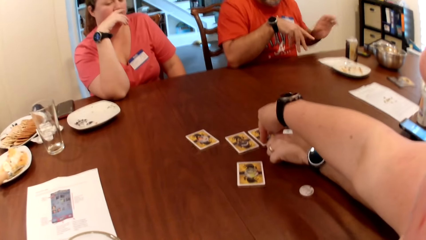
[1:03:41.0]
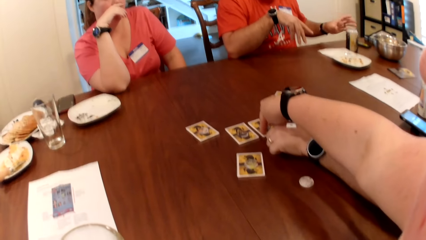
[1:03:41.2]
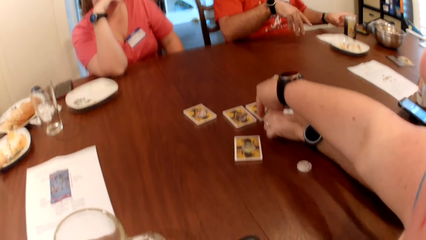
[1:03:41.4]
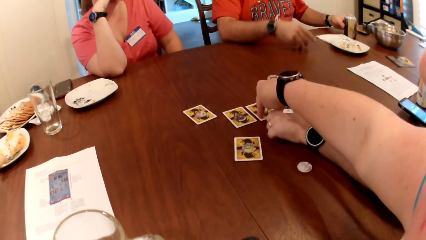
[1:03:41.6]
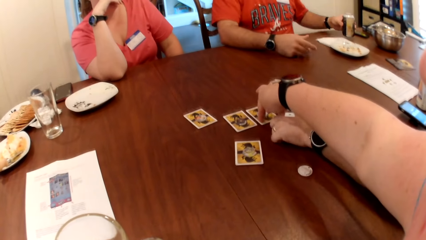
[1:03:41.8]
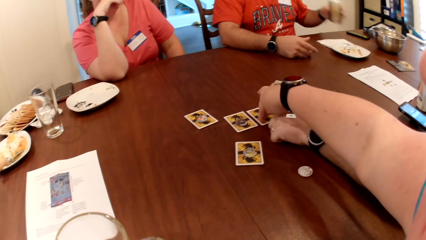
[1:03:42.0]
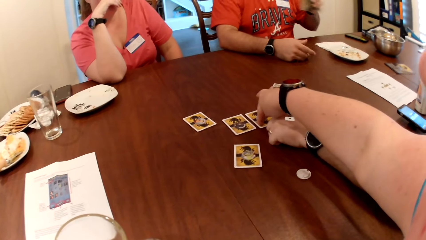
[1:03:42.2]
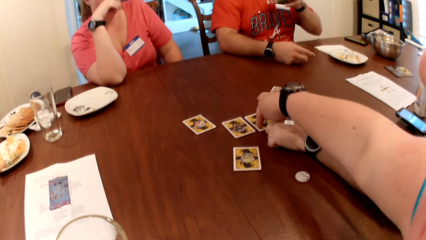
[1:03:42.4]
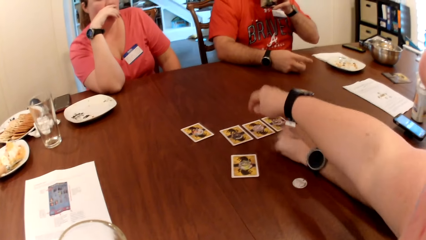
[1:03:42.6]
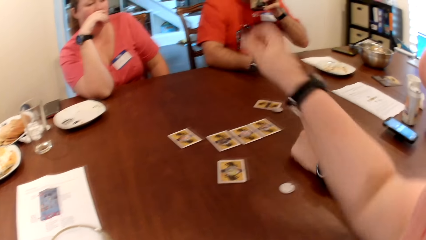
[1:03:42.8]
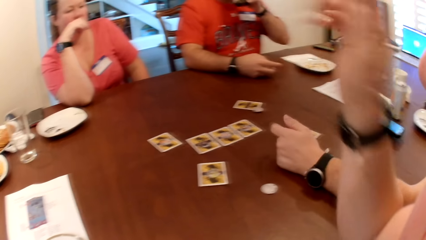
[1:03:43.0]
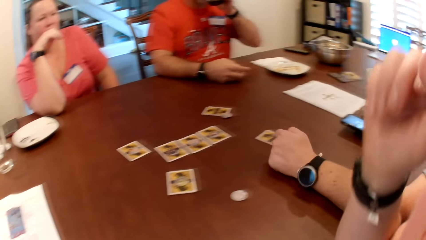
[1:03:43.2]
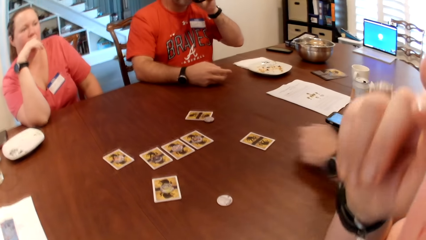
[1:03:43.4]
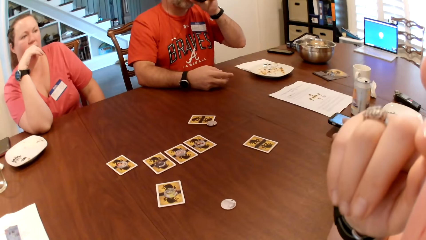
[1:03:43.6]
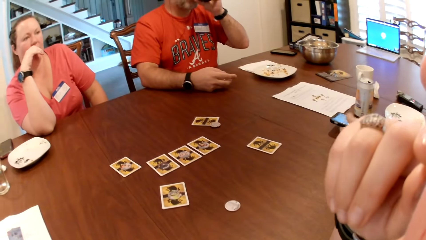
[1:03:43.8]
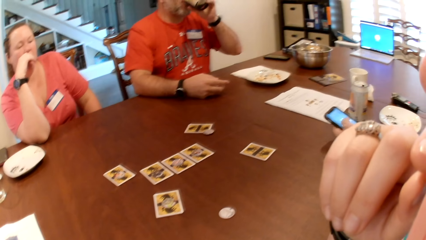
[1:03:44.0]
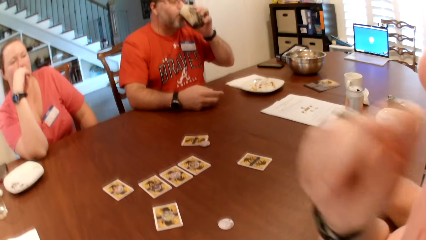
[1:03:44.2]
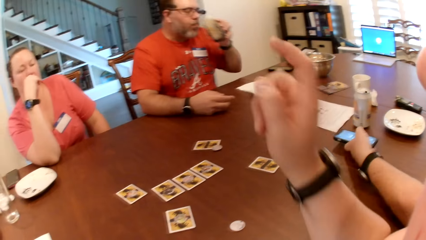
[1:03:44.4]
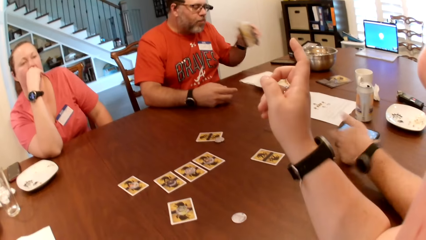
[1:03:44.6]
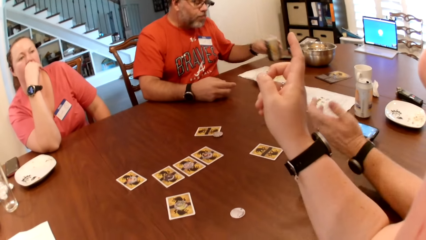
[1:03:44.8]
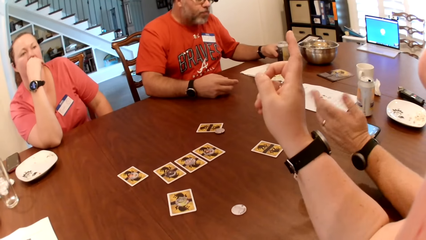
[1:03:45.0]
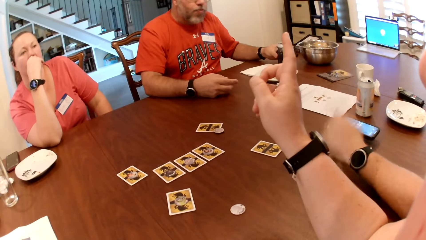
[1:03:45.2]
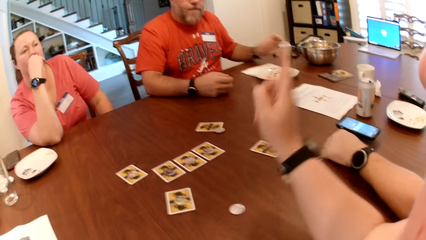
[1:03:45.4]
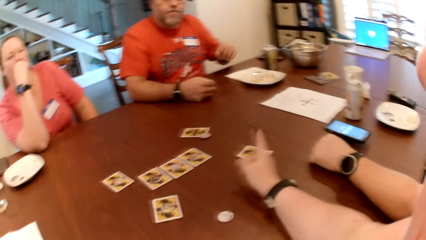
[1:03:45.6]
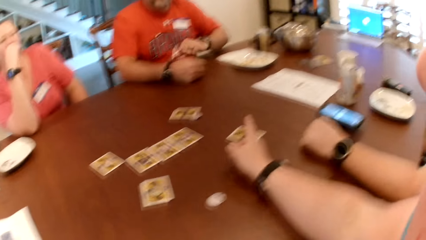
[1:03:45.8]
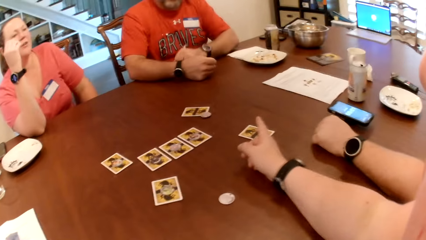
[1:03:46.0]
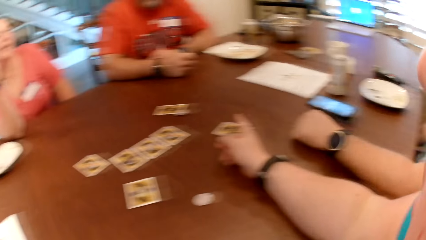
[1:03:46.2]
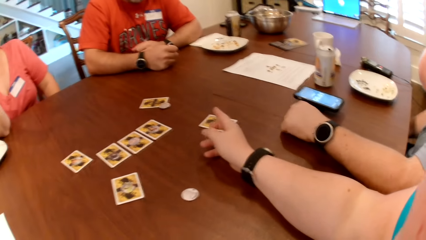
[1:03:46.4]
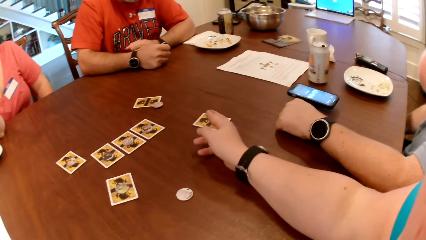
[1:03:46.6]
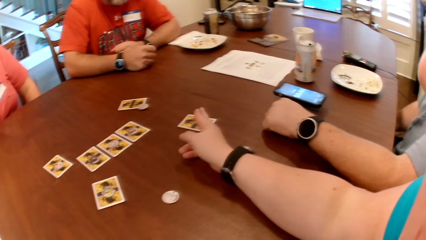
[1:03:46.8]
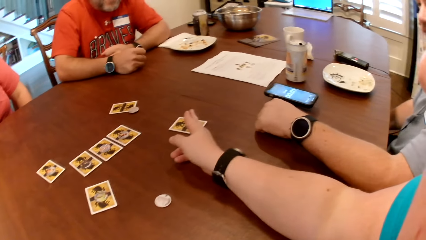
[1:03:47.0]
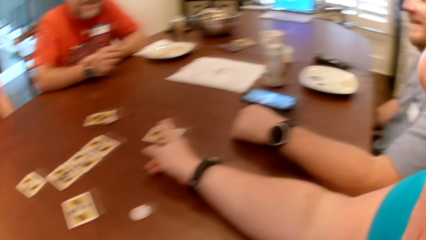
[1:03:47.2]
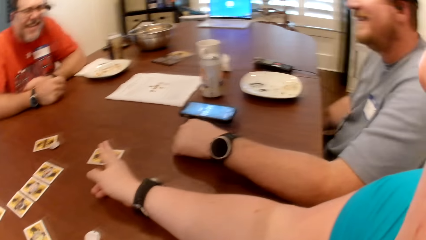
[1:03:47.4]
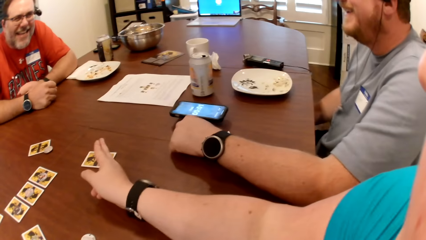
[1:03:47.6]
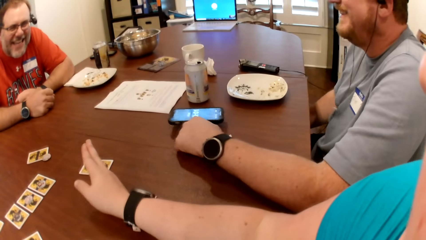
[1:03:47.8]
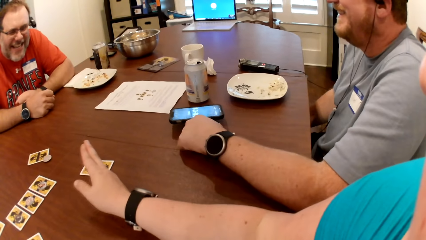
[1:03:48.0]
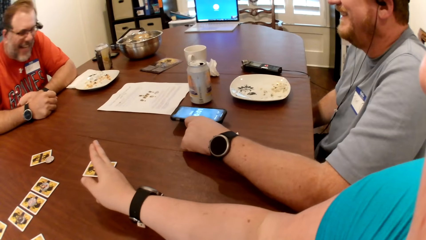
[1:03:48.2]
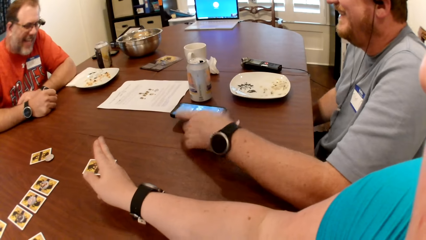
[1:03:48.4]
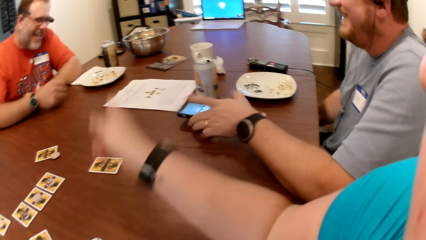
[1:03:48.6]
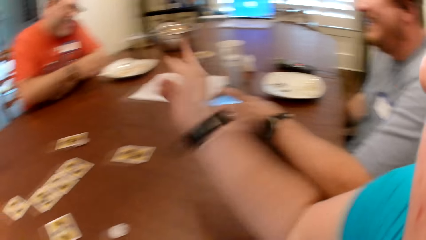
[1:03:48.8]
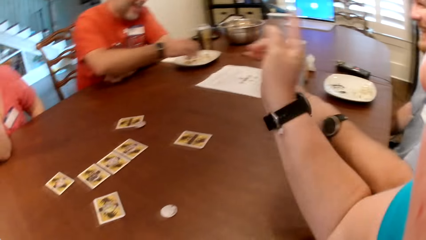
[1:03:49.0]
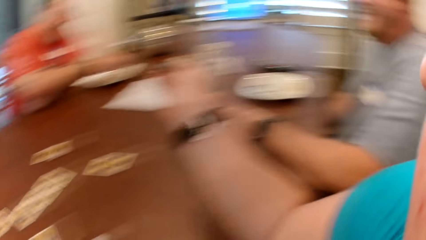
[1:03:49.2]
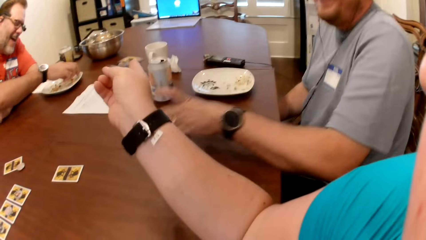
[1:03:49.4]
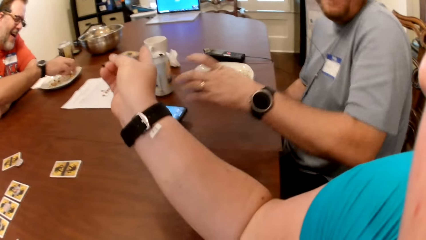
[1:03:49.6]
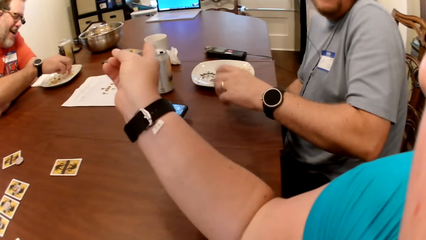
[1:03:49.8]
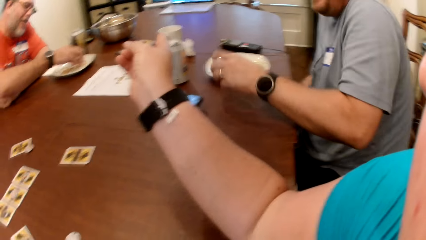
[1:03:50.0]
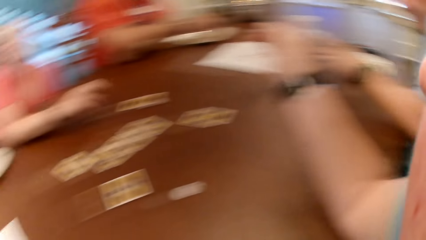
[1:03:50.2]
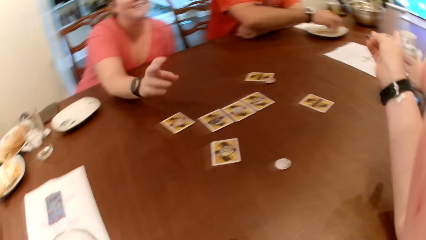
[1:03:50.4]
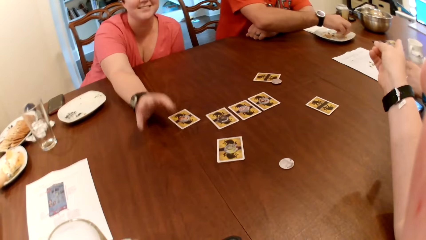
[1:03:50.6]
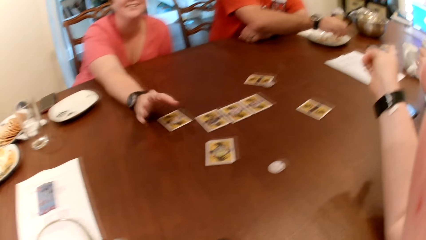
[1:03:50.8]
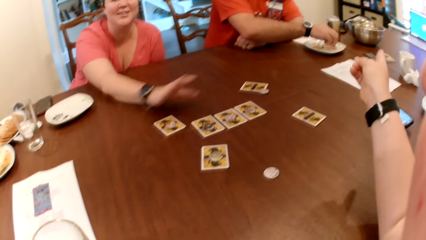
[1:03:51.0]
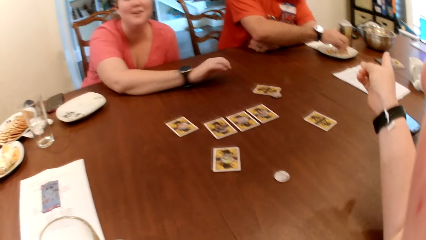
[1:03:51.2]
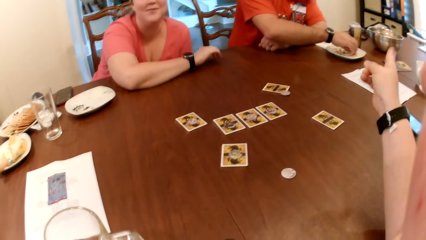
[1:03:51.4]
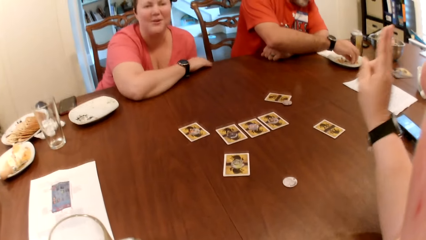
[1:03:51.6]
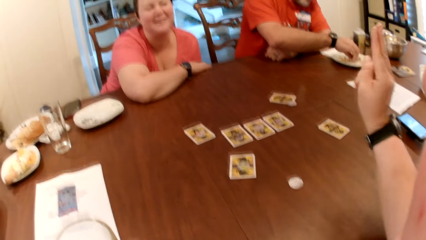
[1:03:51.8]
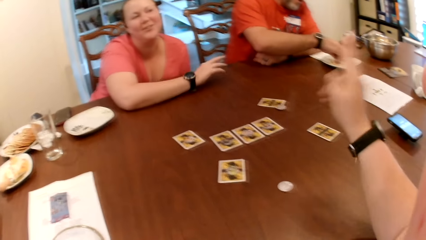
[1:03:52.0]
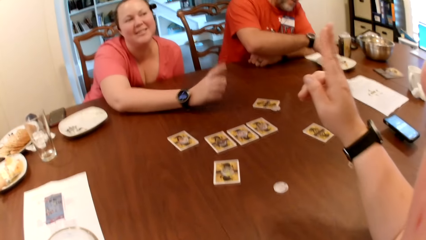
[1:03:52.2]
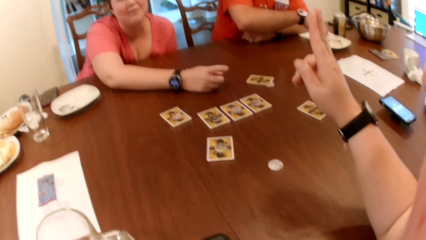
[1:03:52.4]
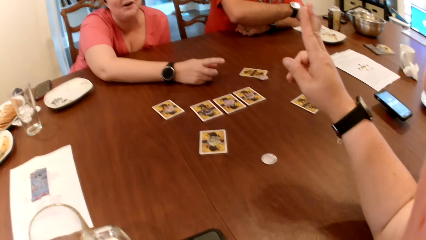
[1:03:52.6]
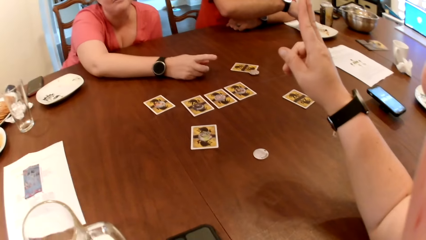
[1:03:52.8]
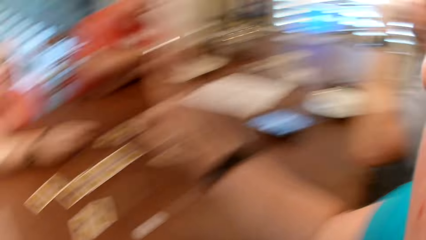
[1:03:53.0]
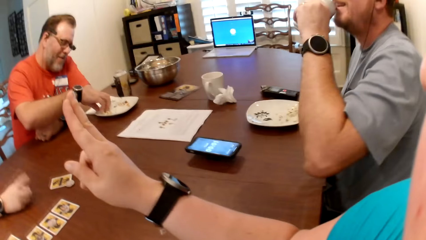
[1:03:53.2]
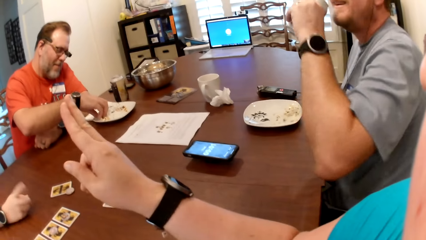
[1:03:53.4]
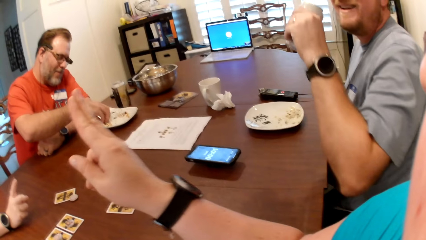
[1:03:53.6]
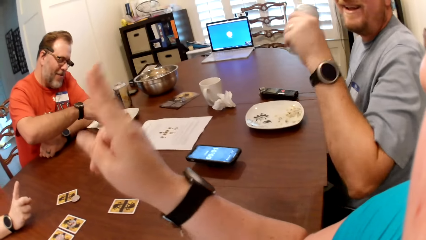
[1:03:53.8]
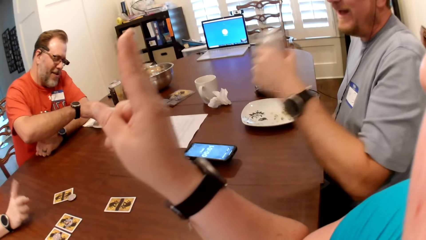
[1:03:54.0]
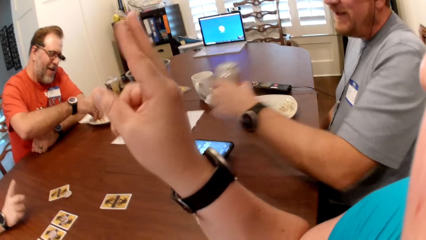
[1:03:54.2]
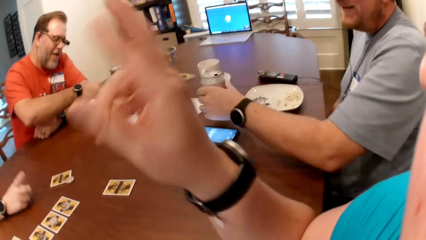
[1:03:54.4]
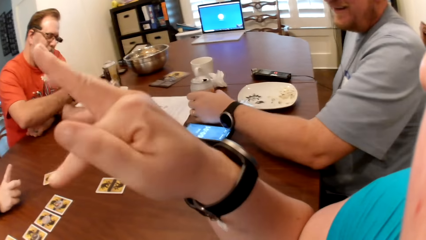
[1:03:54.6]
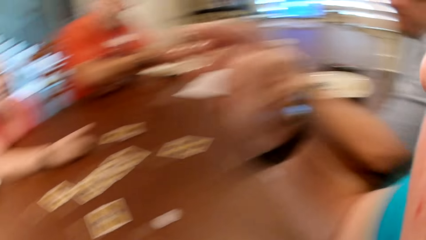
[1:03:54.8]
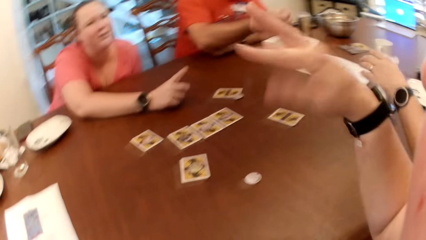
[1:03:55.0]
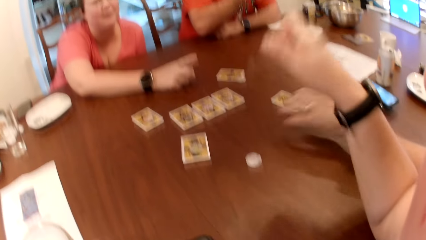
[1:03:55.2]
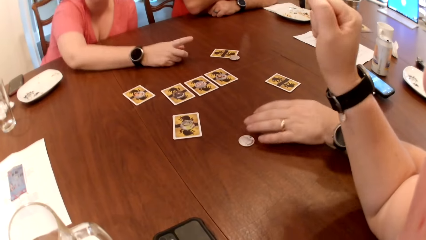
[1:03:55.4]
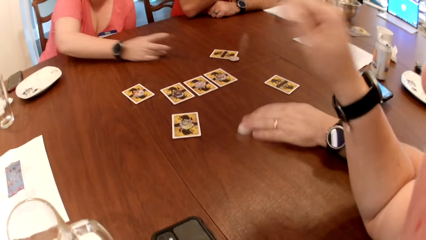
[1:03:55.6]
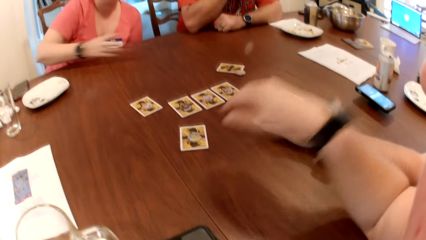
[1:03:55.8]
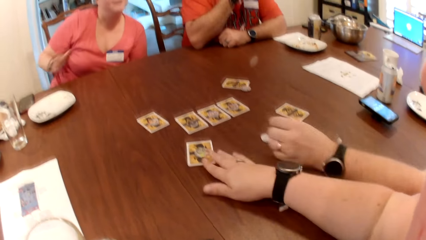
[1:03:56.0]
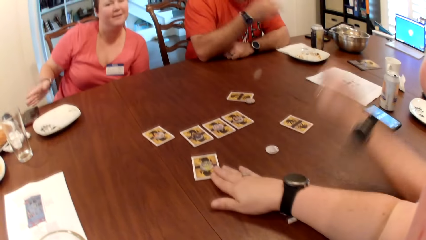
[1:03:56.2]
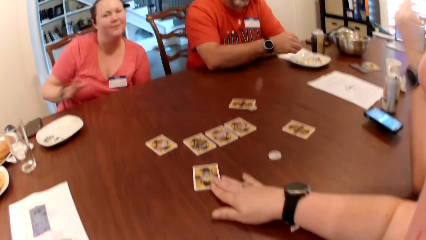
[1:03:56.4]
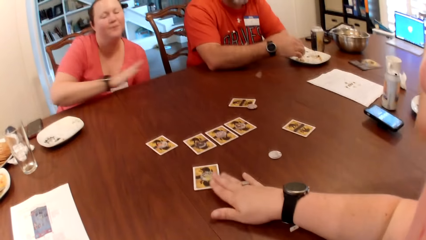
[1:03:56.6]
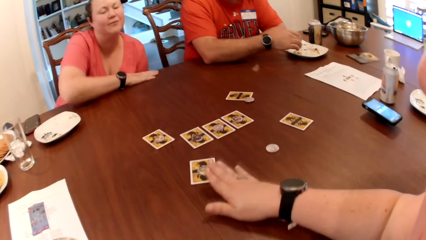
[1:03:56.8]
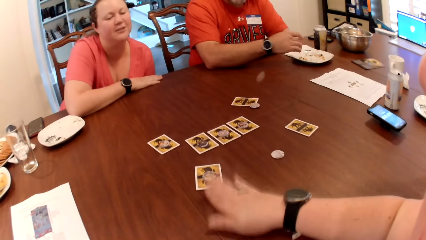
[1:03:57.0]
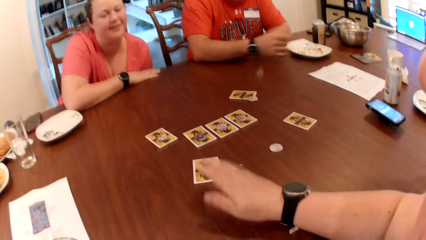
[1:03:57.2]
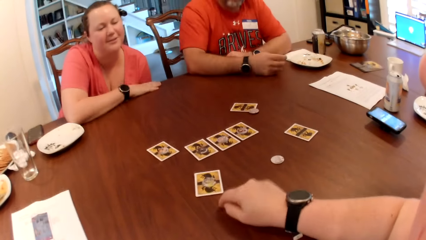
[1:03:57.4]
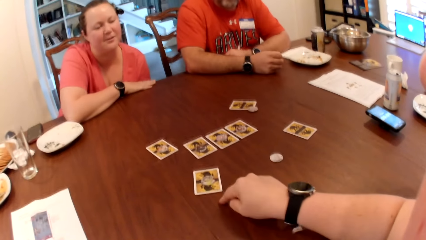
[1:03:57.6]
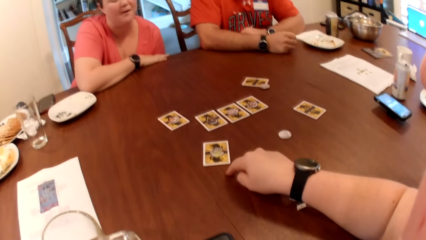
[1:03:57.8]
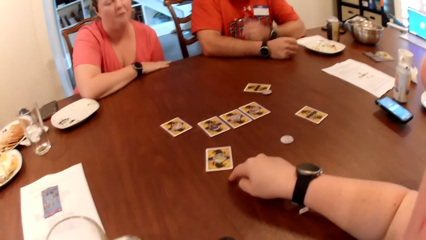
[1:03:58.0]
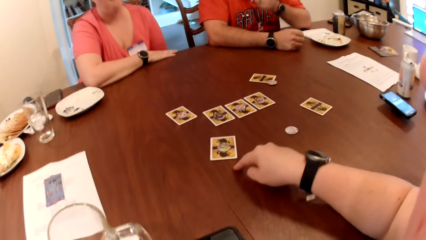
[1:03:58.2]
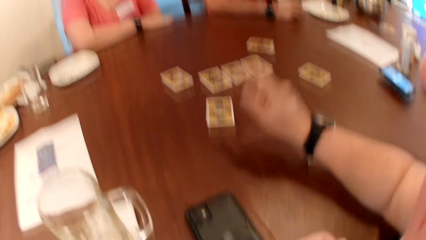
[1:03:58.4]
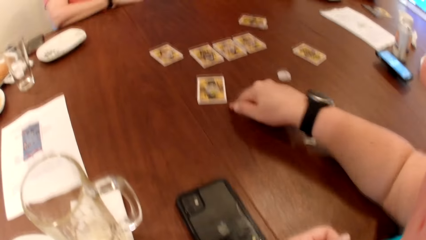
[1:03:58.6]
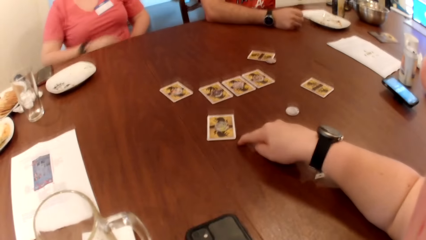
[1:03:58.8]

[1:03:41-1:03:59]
The camera wearer touches a card on the table with her right hand. She holds the card on the table. A man picks a can of drink on the table with his left hand. The man holds the can. The man drinks the can of drink from the table with his left hand. The man places the can of drink on the table with his left hand. The camera wearer turns around. Another man touches a phone on the table with his left hand. The other man holds the phone. The camera wearer moves a hand around. The other man takes a can of drink from the table with his left hand. The camera wearer turns around. A person stretches a hand around. The camera wearer moves a hand around. The other man holds the can and places the can on the table with his left hand. The camera wearer moves a hand around. The other man holds a wolf token. The camera wearer holds the card.
